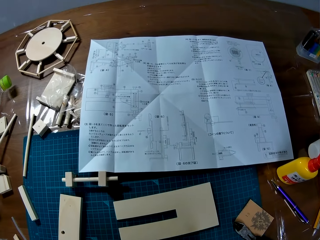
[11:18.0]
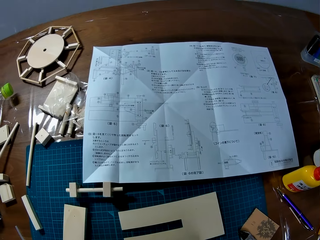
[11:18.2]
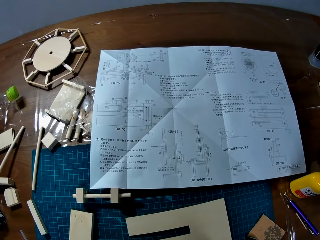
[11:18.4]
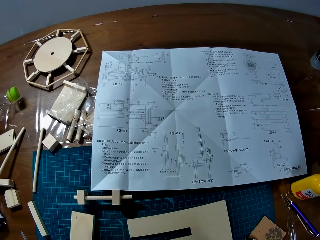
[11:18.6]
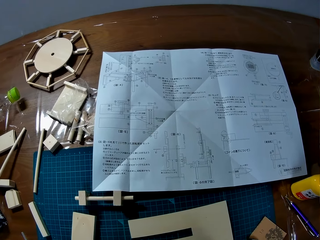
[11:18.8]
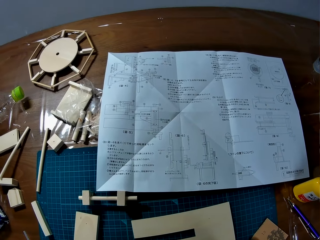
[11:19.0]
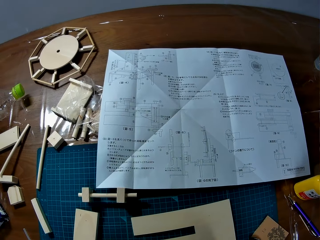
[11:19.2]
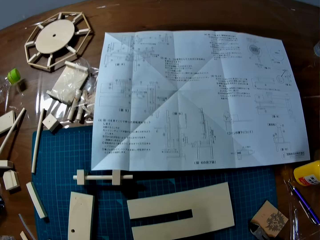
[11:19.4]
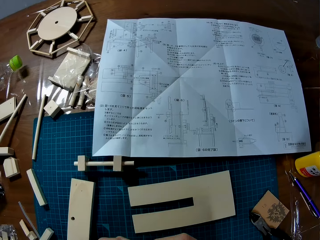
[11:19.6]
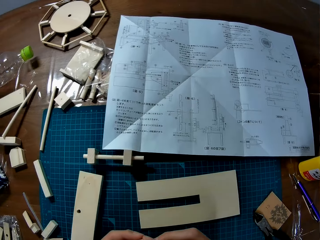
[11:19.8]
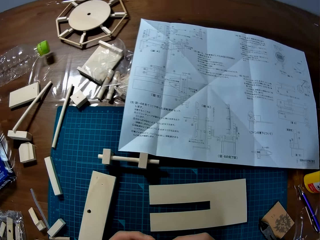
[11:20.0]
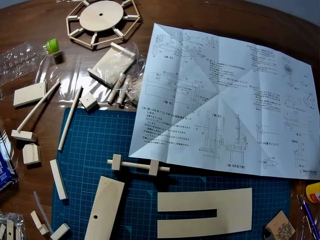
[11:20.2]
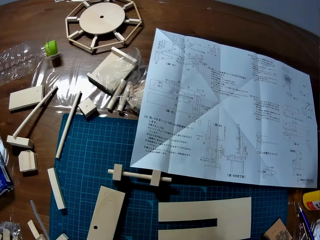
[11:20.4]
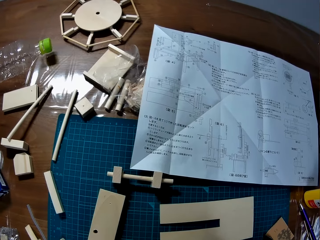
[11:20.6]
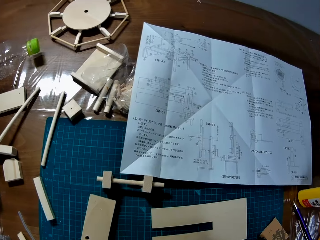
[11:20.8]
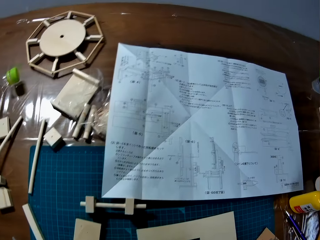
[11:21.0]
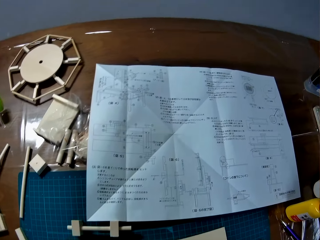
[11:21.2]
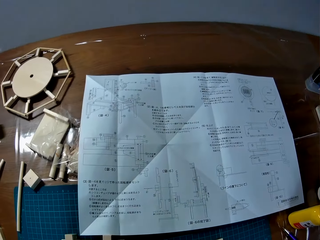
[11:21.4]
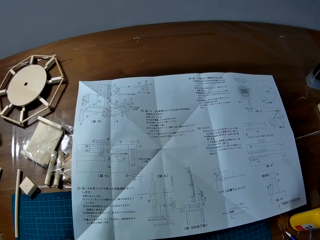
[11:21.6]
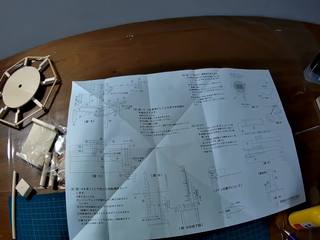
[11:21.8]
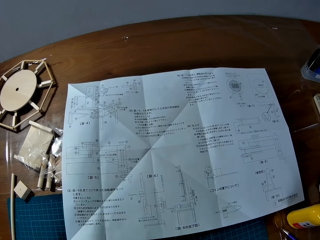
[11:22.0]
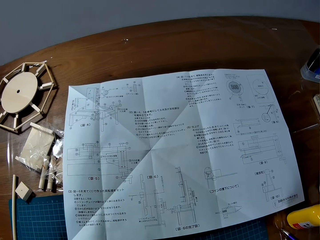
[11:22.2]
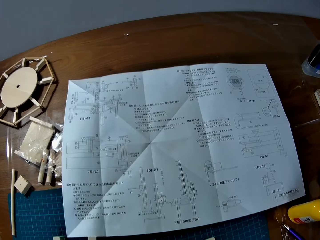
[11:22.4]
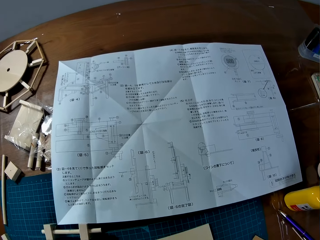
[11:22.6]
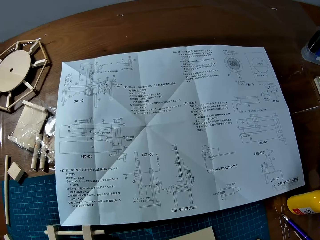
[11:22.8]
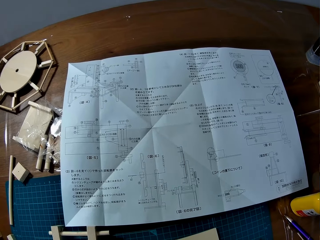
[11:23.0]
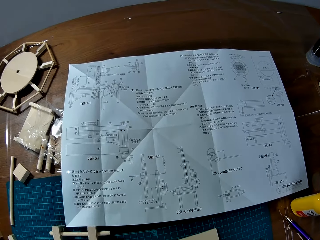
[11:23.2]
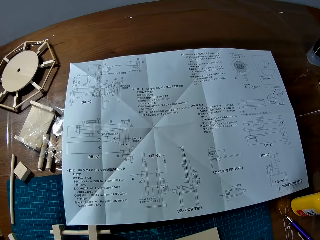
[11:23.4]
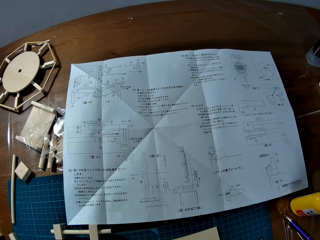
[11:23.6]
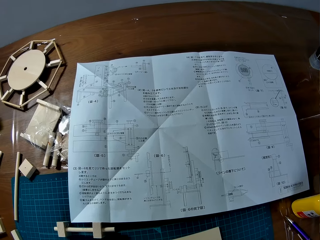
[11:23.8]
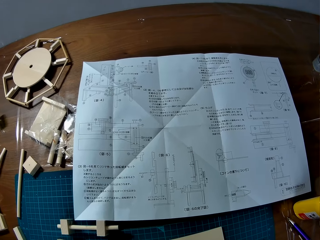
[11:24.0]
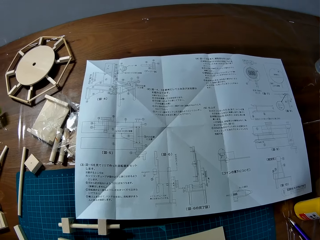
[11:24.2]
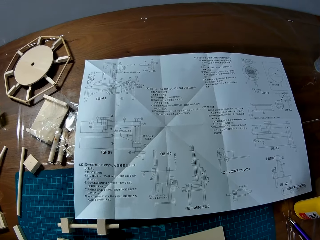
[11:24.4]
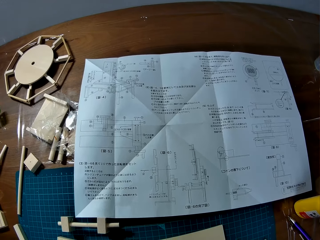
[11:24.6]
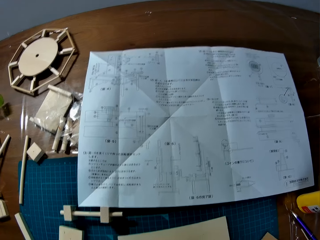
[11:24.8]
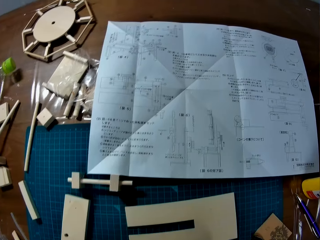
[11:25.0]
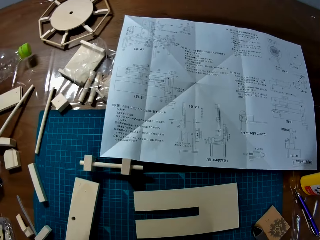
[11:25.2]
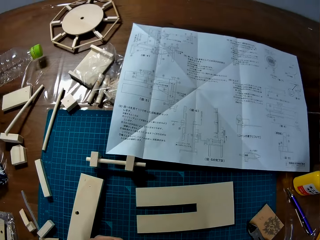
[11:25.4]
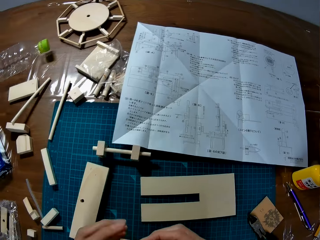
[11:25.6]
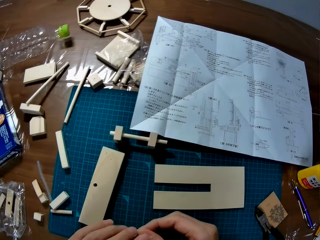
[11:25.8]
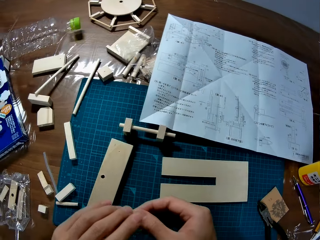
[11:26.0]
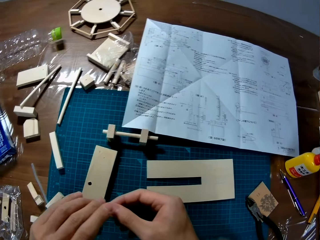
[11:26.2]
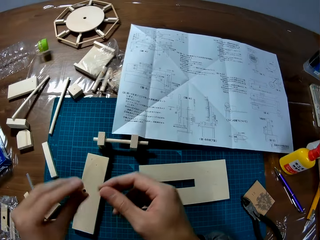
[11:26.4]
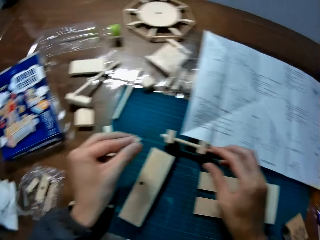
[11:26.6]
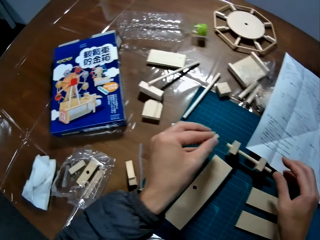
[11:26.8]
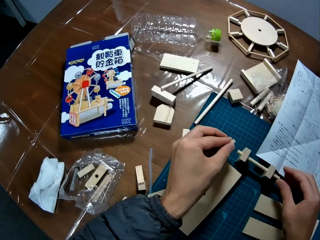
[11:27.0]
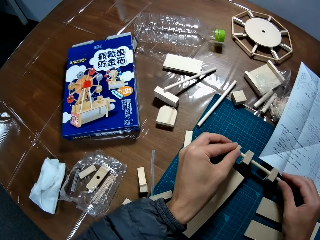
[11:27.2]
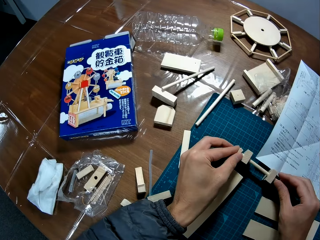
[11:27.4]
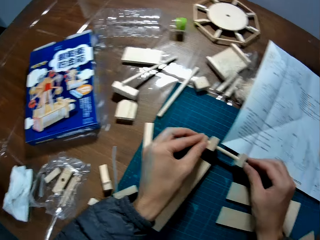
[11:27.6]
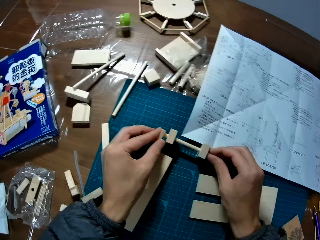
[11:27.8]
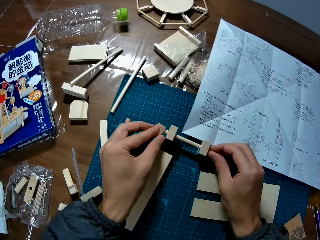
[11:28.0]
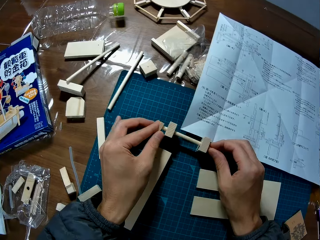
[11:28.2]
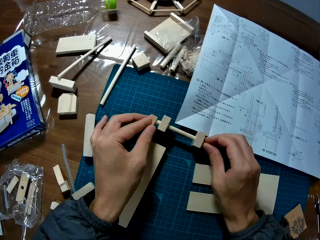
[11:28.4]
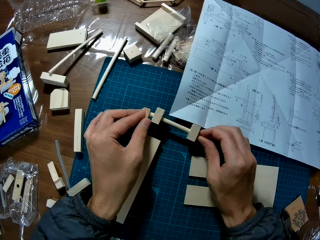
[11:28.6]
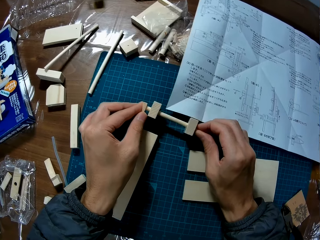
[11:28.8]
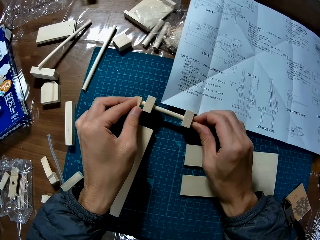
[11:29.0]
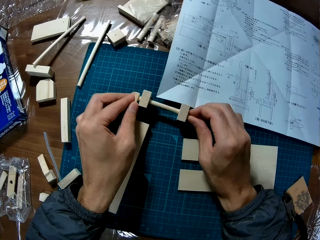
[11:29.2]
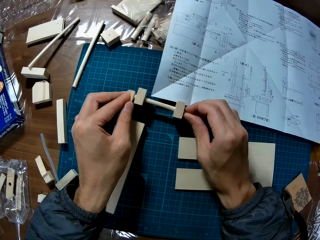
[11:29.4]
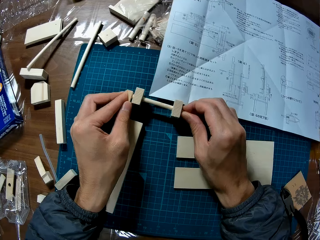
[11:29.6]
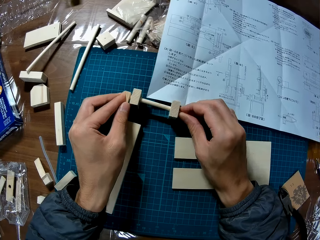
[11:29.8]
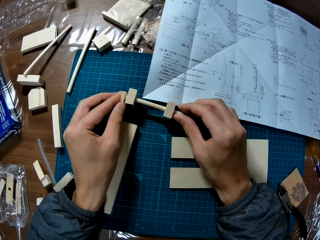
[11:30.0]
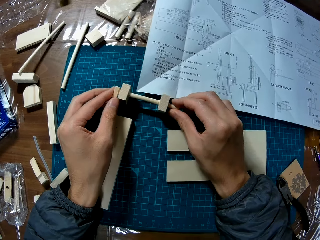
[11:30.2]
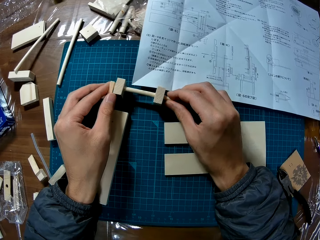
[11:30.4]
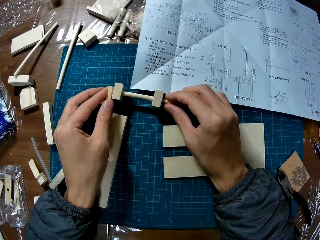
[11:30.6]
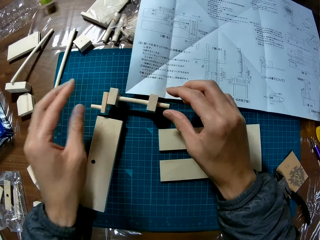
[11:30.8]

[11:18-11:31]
The camera wearer looks at the paper. They assemble the wood pieces.

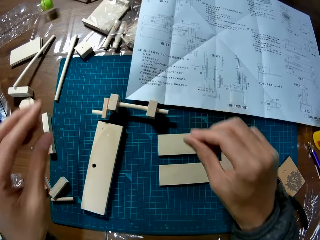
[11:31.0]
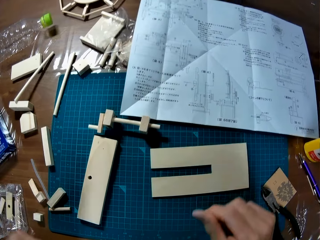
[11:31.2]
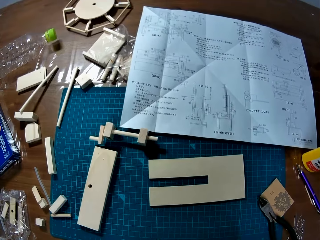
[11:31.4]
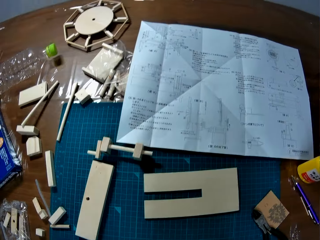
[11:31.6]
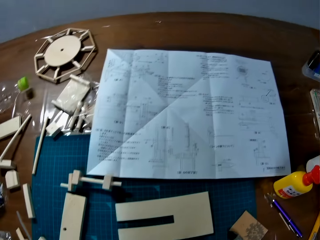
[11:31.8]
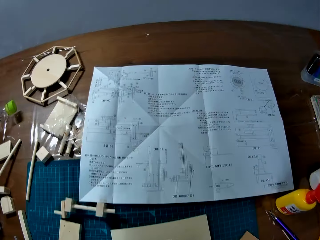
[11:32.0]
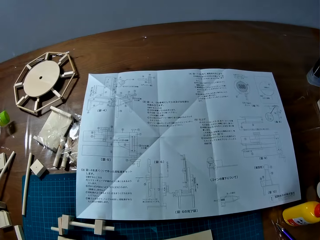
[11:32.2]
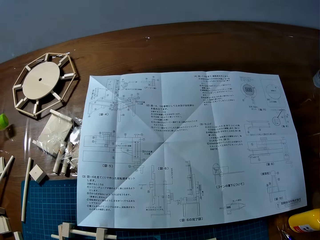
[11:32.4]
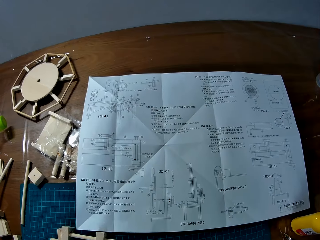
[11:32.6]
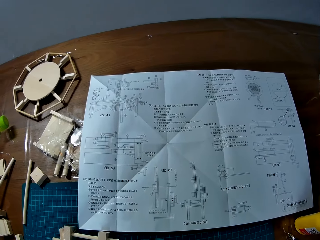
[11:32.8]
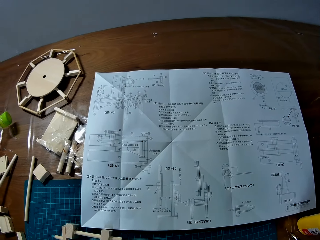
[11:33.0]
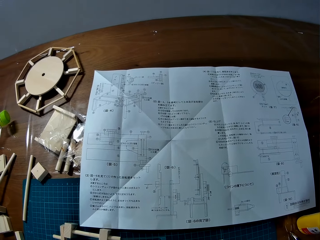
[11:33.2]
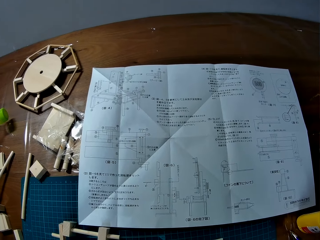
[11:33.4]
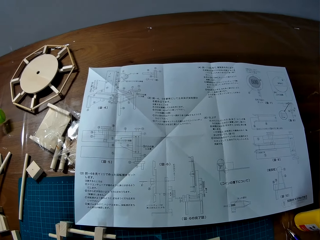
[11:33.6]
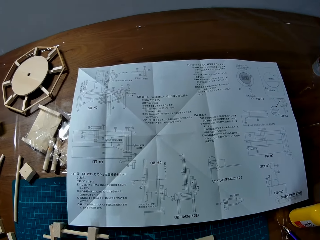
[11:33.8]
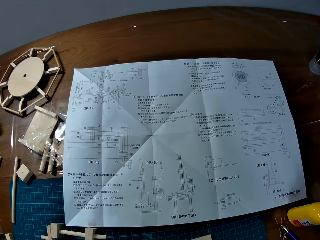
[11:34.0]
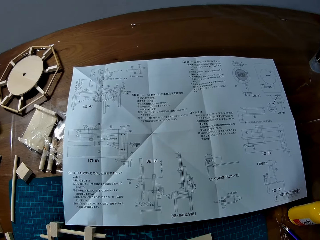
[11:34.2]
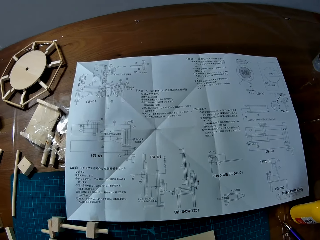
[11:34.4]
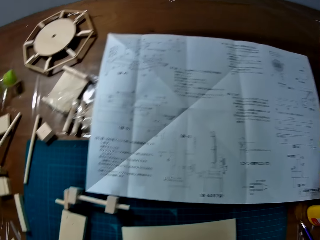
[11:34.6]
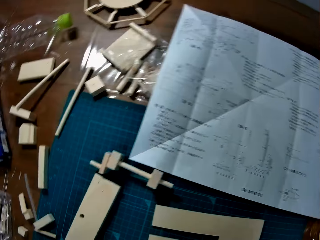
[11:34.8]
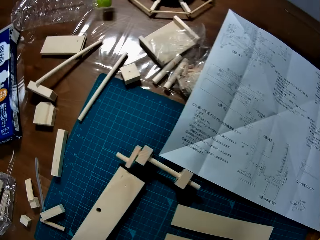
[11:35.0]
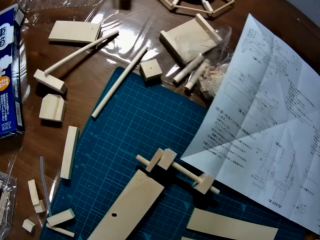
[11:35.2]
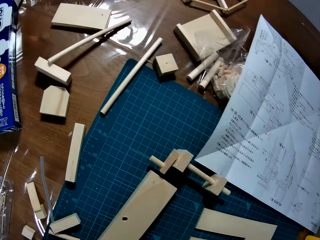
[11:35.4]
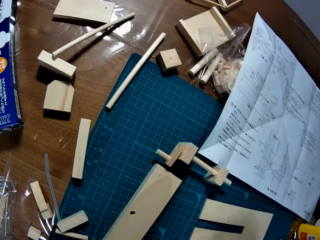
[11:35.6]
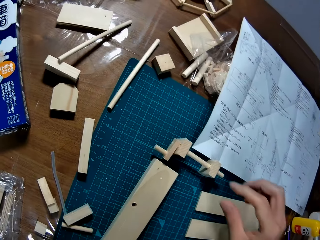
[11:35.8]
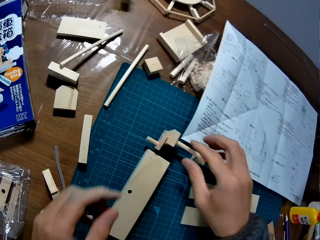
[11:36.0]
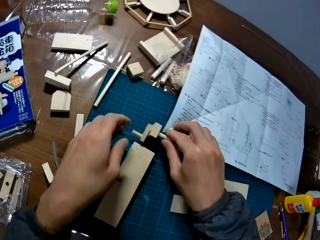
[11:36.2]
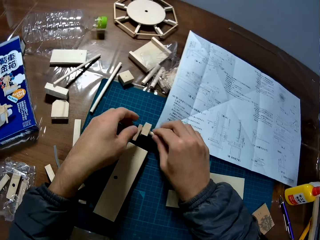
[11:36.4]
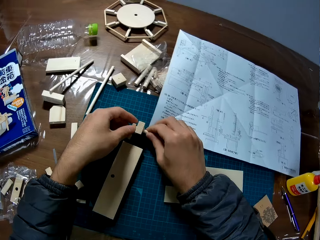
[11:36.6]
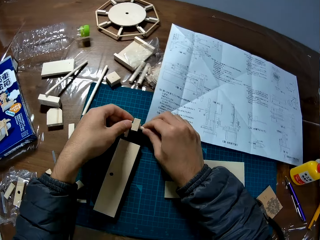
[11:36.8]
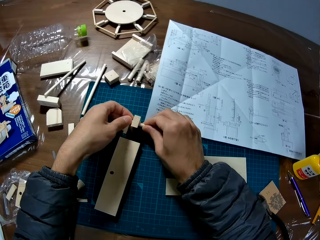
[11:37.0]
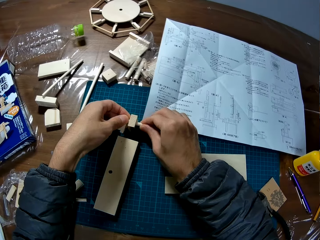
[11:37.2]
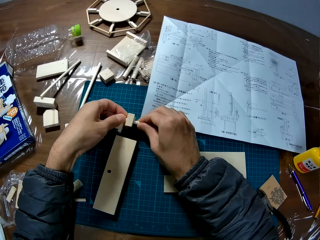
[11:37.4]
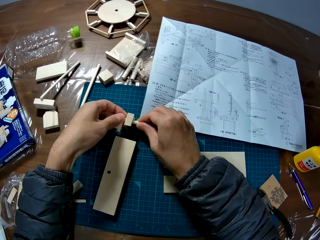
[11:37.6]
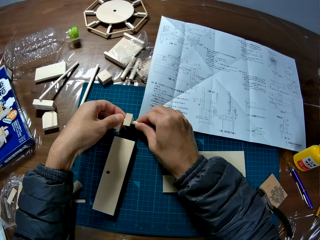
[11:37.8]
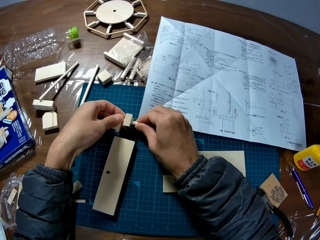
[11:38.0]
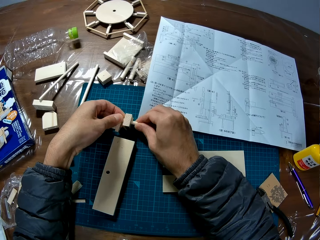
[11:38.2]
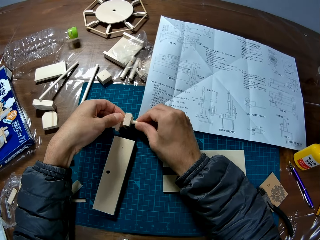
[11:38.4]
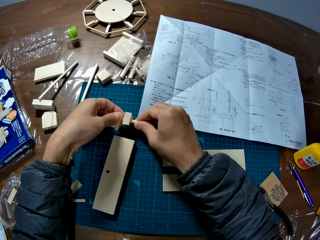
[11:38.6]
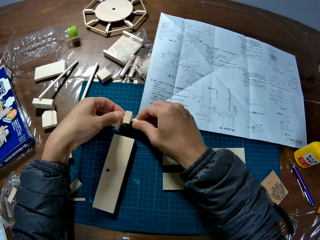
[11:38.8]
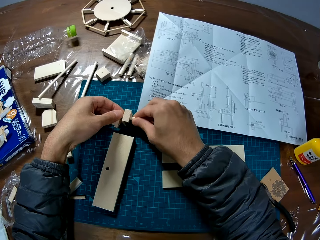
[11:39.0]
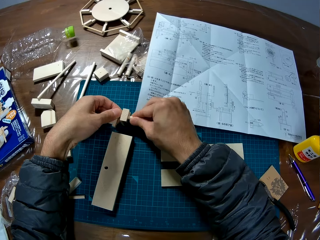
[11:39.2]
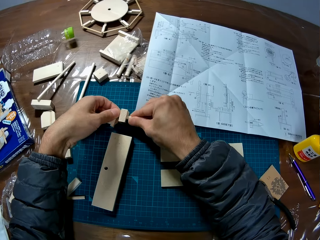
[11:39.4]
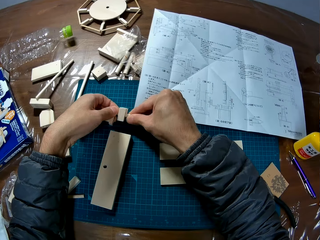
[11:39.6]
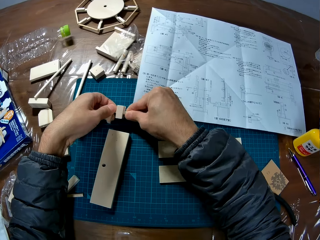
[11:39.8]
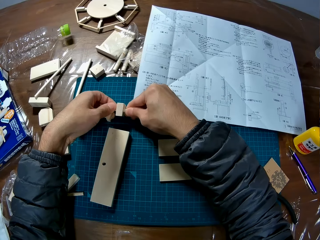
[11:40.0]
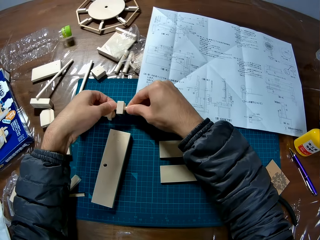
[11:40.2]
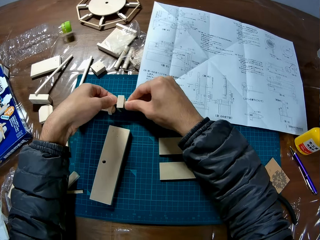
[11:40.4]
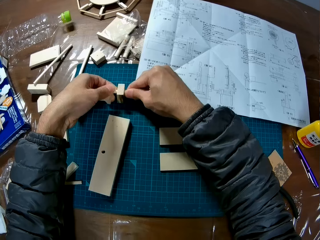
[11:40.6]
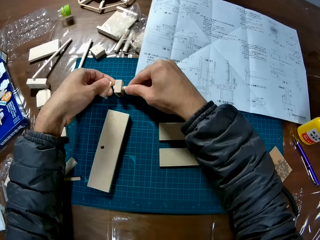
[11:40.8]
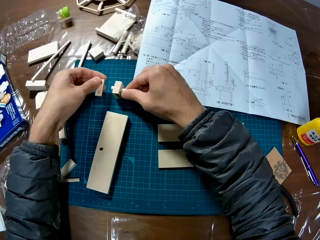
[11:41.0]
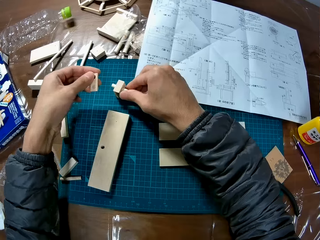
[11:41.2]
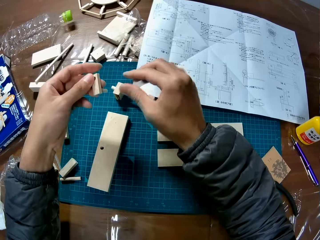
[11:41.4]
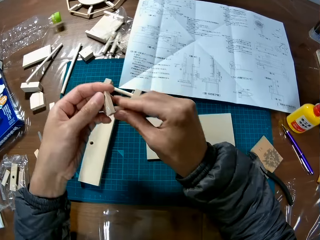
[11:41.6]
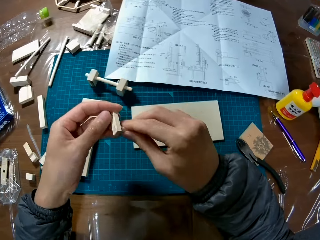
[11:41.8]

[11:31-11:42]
The camera wearer leaves the wood assembly on the table. They look at the paper. They fix the wood pieces. They dismantle the wood pieces.
